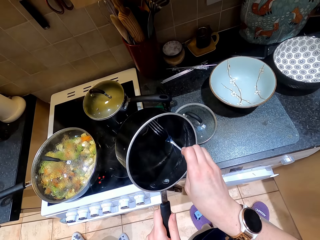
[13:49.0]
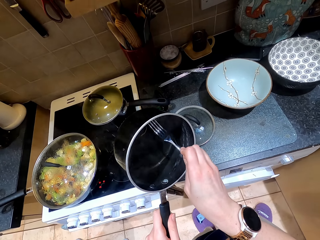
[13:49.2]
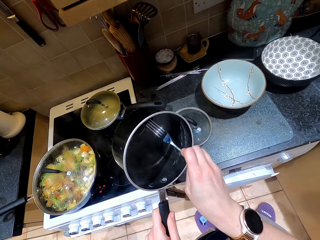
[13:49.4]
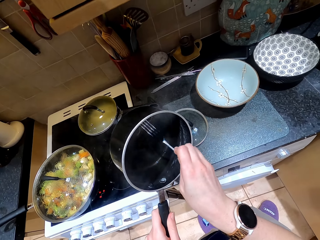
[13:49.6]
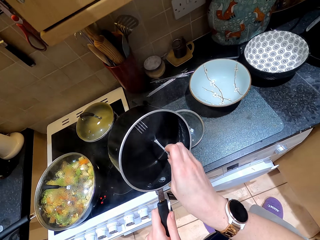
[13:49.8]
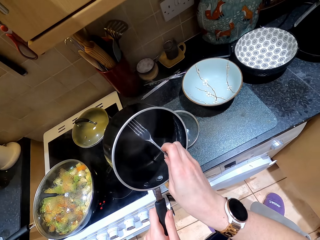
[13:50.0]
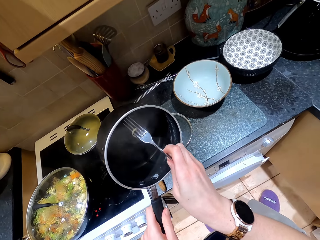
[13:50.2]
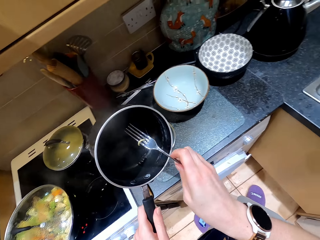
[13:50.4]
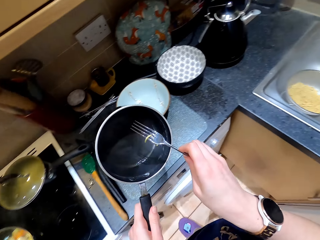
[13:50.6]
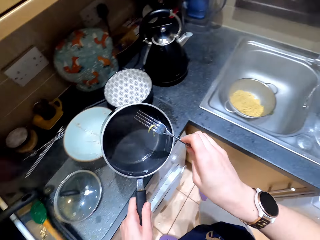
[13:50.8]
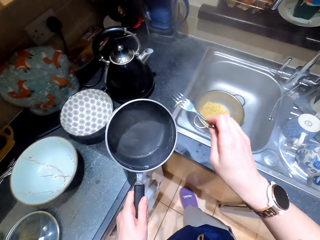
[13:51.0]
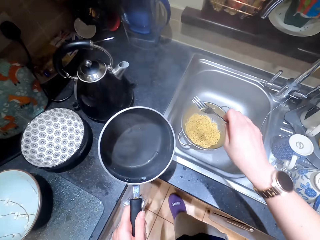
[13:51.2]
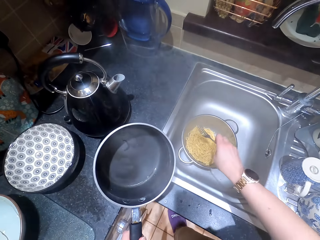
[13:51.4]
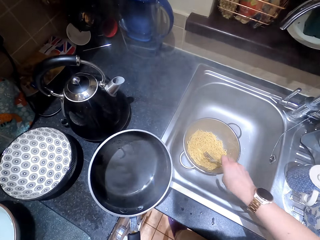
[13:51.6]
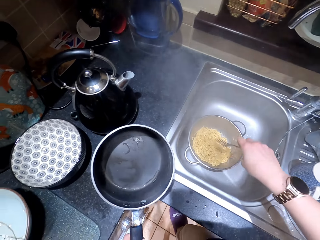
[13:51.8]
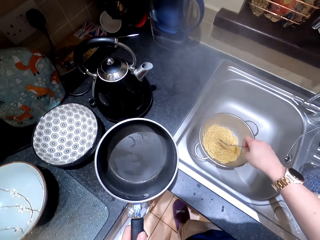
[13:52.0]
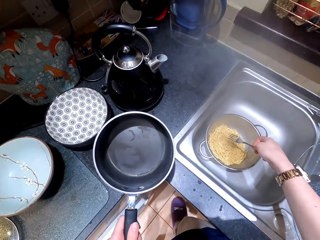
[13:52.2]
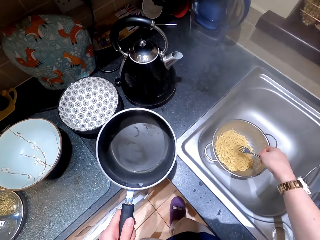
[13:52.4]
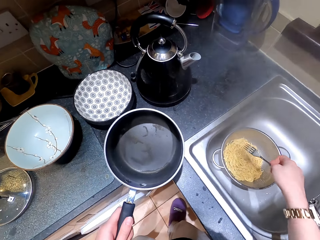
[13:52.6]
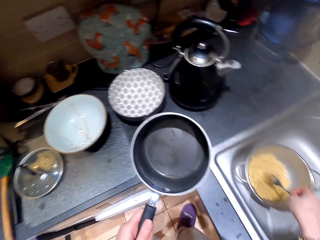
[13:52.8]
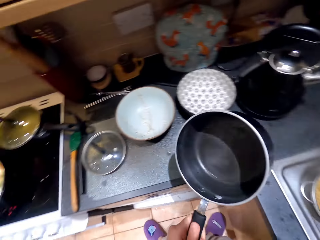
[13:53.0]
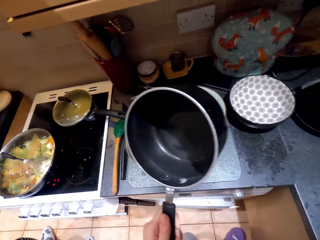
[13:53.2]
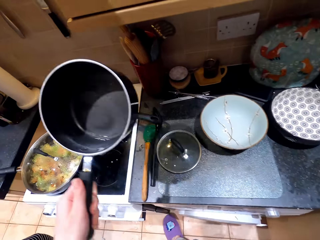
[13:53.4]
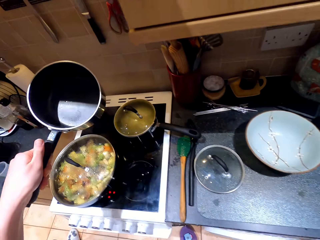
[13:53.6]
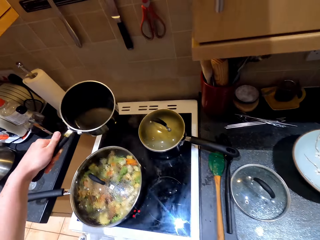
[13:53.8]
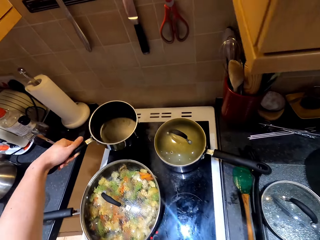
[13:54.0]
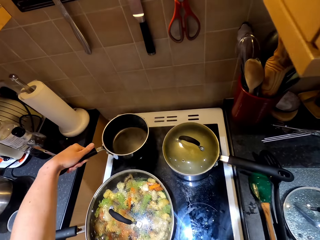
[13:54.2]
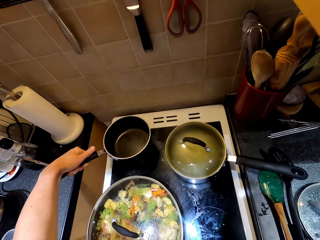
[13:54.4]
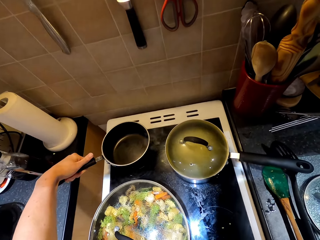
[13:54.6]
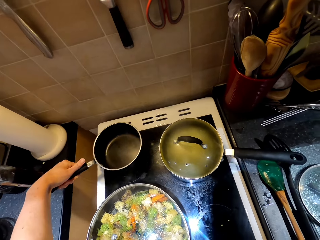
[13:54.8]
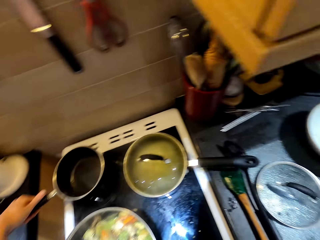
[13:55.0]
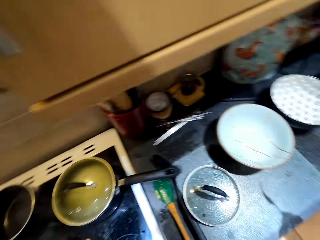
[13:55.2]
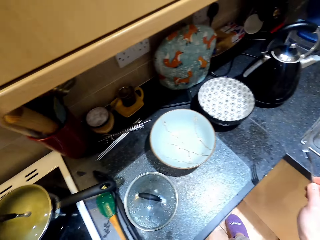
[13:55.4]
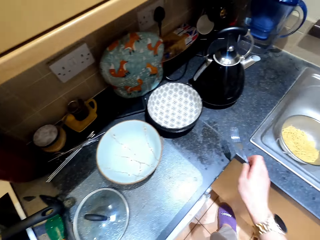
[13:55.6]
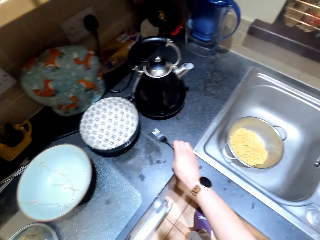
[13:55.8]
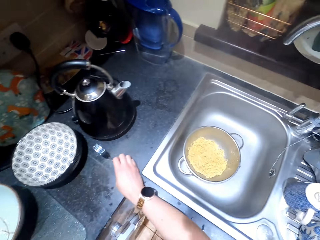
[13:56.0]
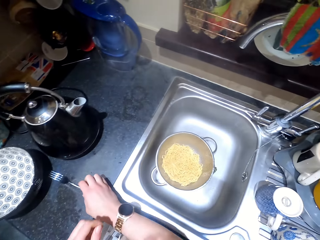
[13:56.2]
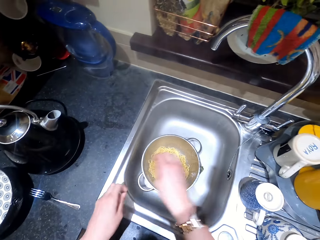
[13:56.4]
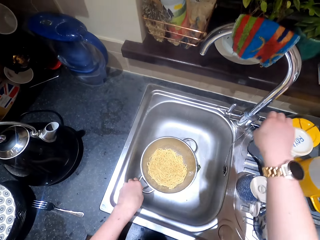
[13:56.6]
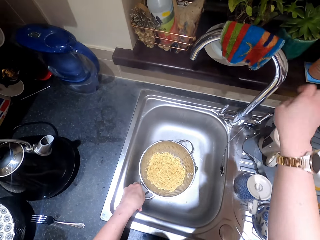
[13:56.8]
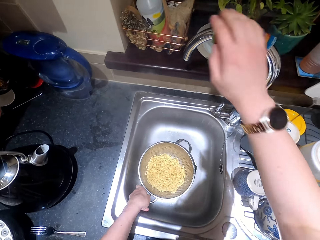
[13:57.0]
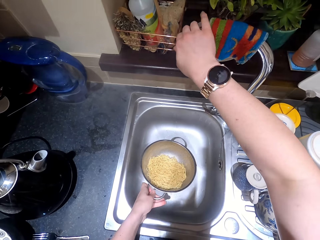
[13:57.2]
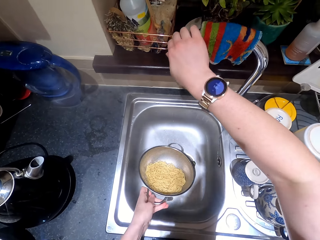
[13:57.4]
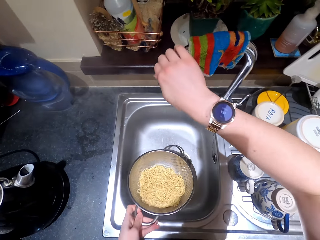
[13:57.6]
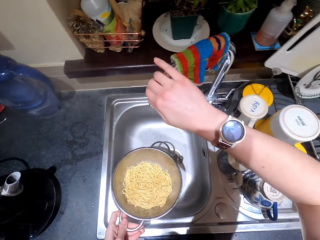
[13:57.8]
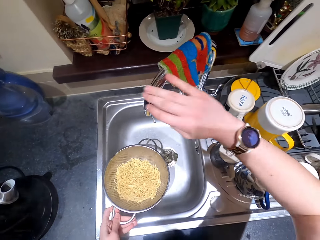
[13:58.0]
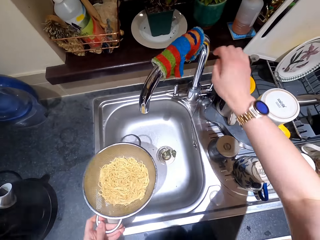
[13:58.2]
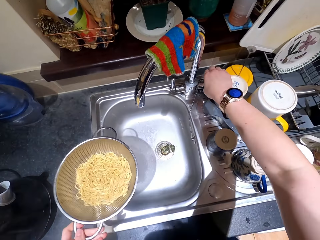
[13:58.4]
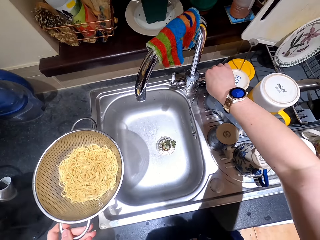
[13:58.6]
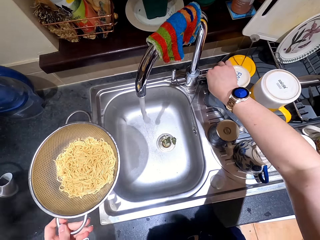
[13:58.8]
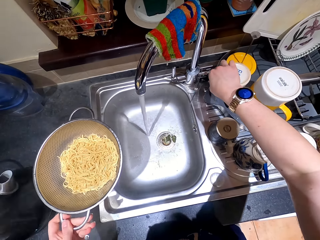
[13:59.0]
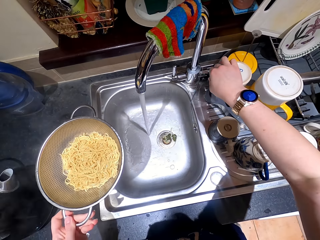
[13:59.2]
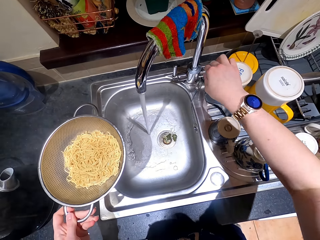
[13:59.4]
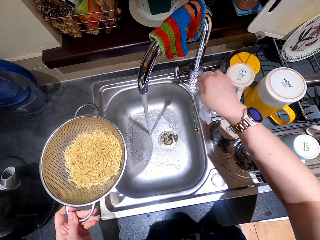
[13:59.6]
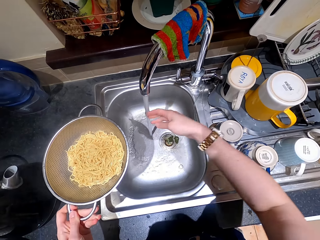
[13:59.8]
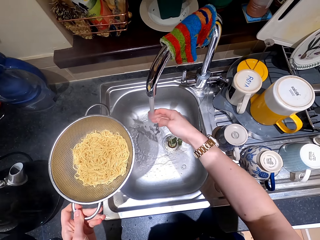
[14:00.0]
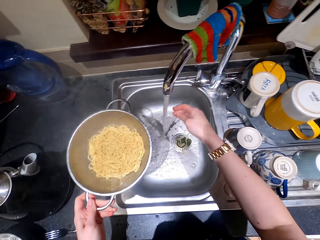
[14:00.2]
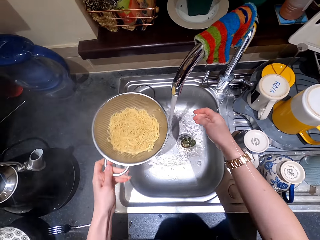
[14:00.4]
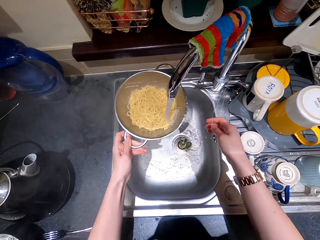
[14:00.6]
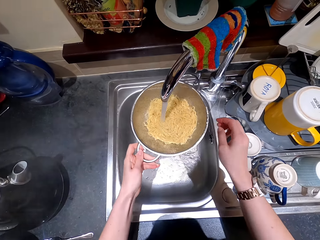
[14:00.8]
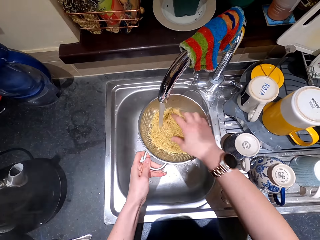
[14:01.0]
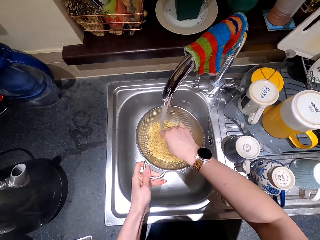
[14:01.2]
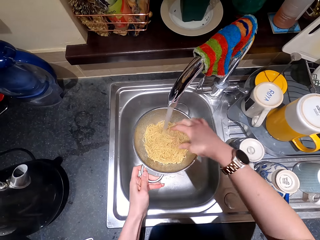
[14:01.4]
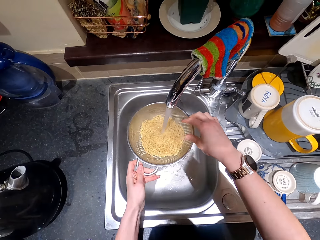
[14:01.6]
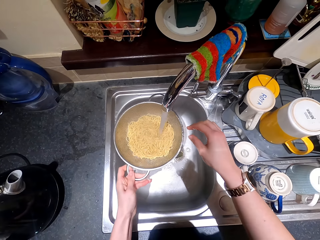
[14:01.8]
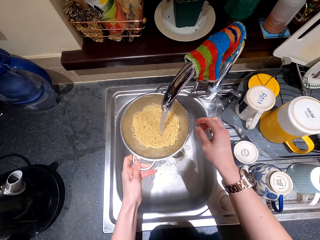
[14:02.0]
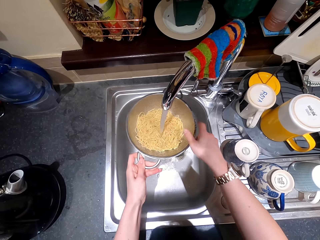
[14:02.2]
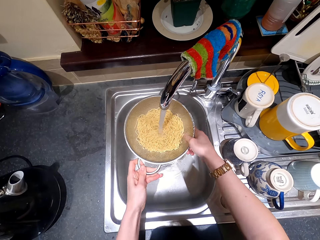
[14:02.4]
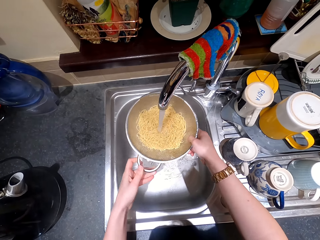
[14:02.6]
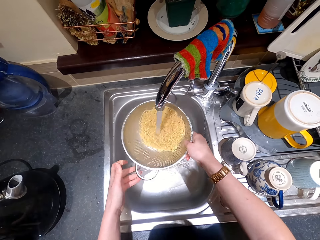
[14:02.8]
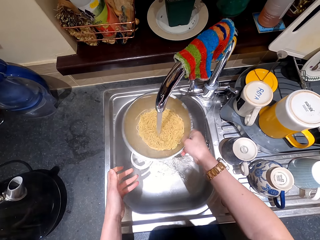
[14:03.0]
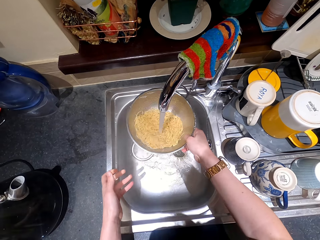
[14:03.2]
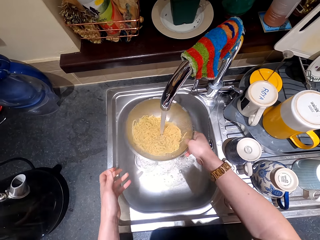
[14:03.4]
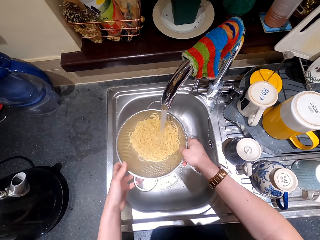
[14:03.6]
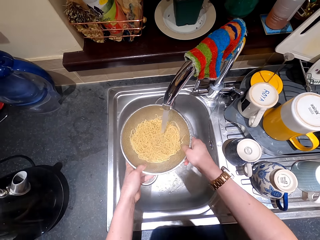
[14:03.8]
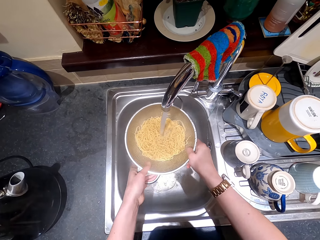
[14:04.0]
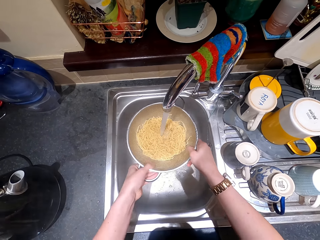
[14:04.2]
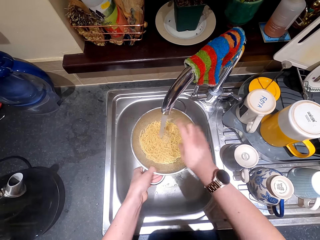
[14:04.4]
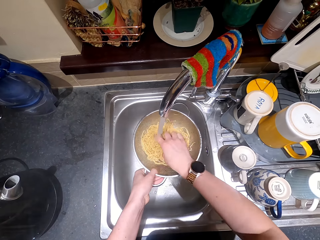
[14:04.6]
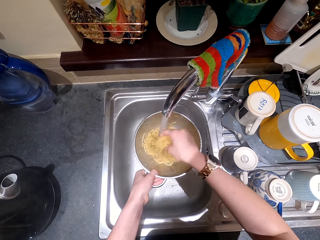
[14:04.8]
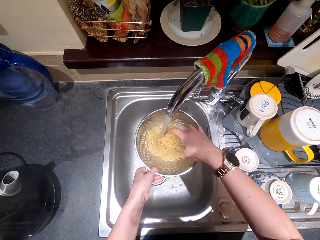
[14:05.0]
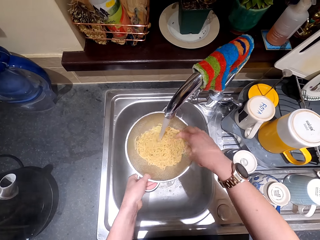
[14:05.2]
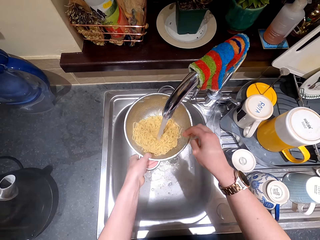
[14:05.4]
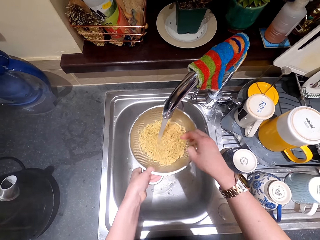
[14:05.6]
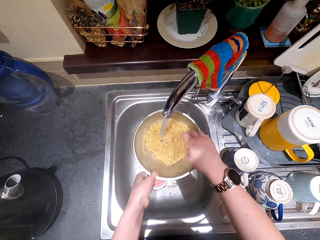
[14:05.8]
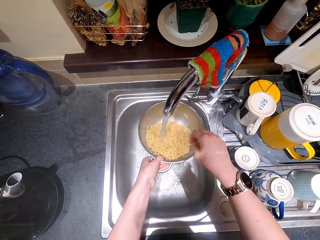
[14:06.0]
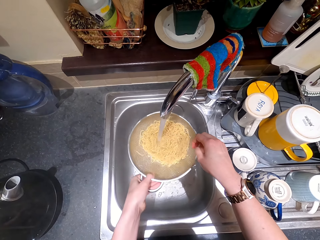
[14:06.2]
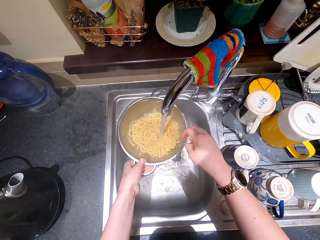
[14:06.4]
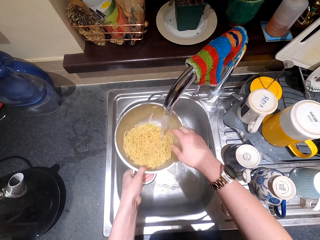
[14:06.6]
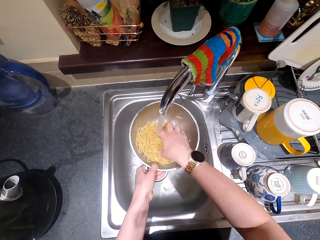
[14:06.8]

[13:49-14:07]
The camera wearer scoops the noodle. They put the spaghetti in the colander in the sink. They place the cooking pot on the cooker. They move towards the sink. They pick the sieve. They turn the water tap. They open the water tap. They touch the water. They put the sieve in the water. They wash the spaghetti.

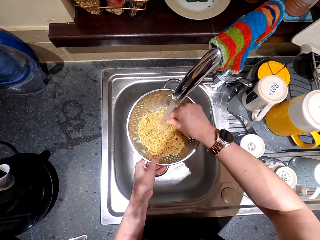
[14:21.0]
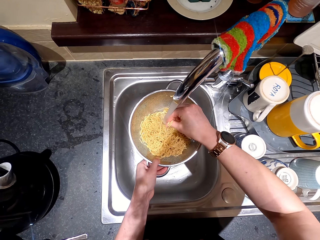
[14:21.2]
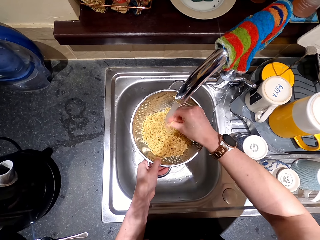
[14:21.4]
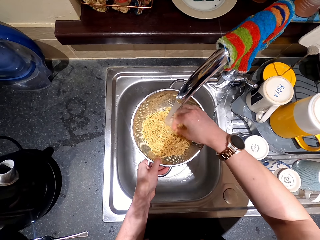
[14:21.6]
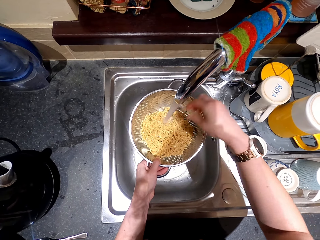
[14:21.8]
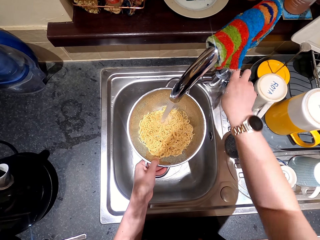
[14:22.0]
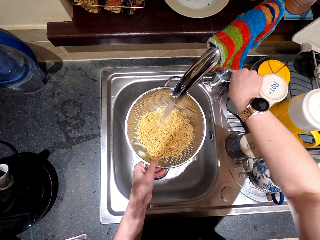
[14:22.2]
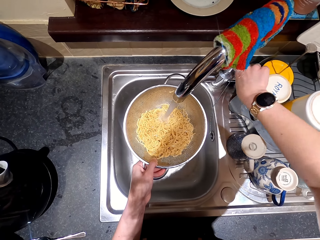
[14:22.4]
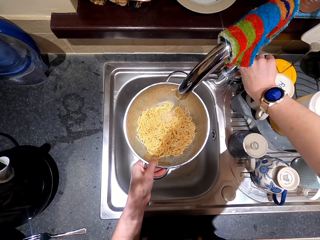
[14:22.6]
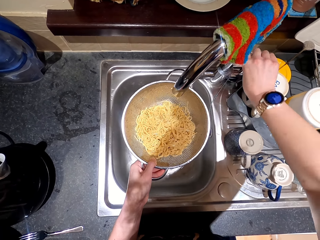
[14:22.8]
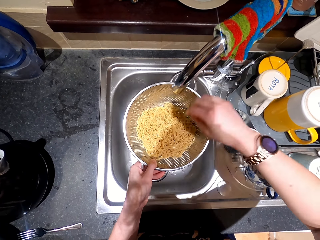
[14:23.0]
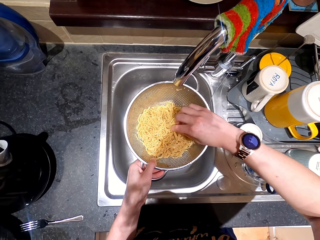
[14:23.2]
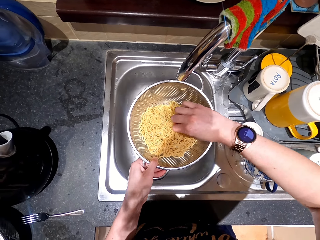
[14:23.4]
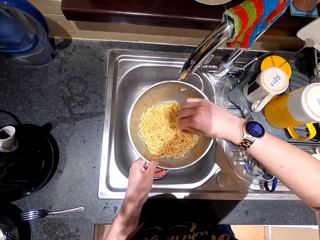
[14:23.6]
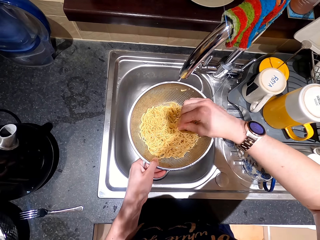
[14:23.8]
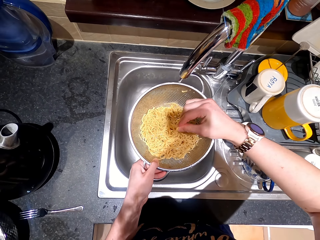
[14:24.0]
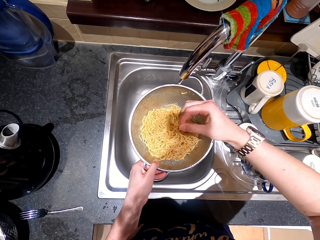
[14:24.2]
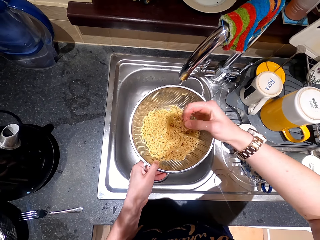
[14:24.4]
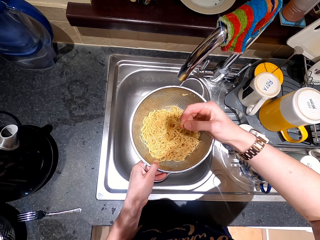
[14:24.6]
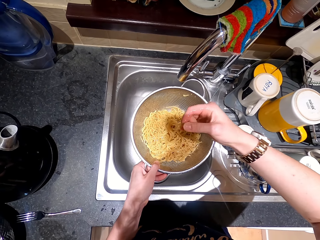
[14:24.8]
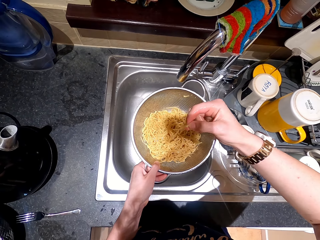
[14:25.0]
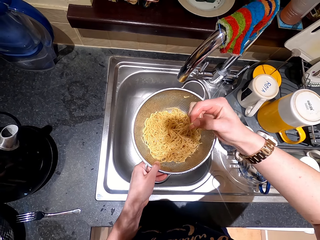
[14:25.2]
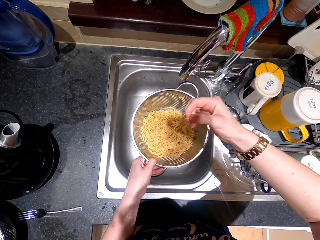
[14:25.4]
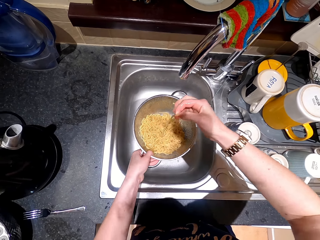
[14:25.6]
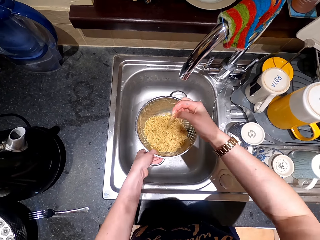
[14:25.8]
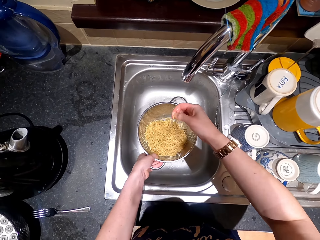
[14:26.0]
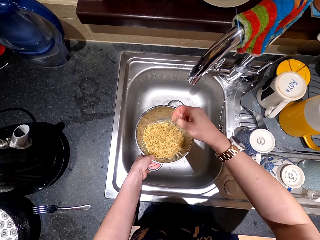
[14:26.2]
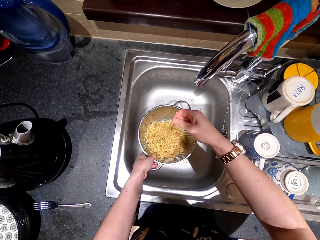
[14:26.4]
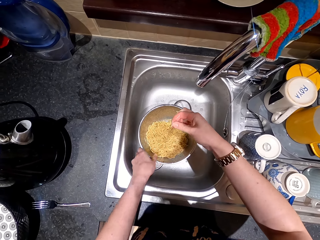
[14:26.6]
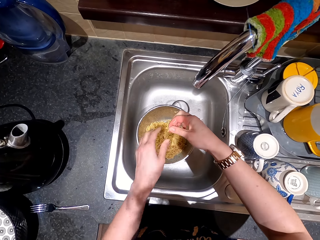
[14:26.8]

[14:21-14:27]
The camera wearer closes the water tap. They pick the noodles in the sieve.
